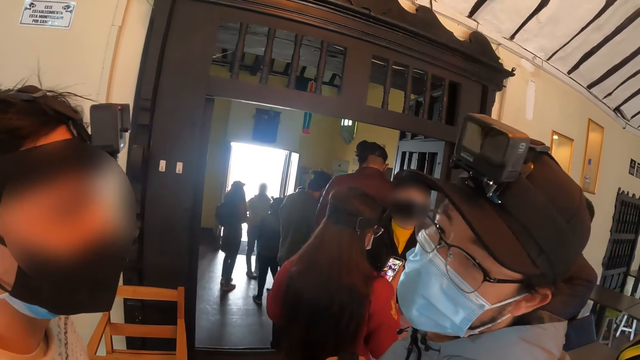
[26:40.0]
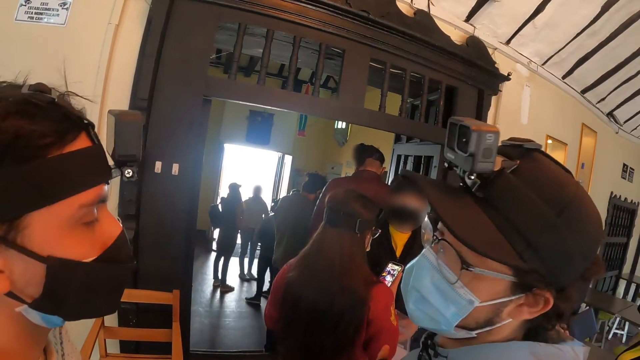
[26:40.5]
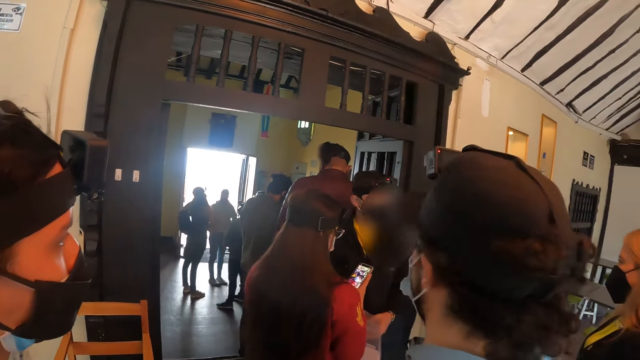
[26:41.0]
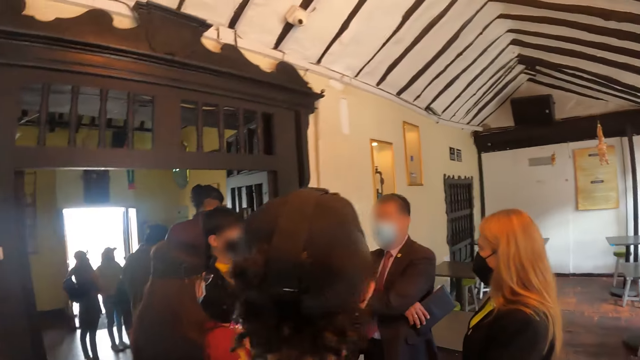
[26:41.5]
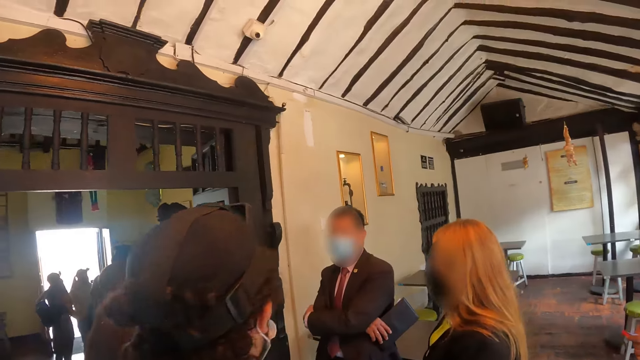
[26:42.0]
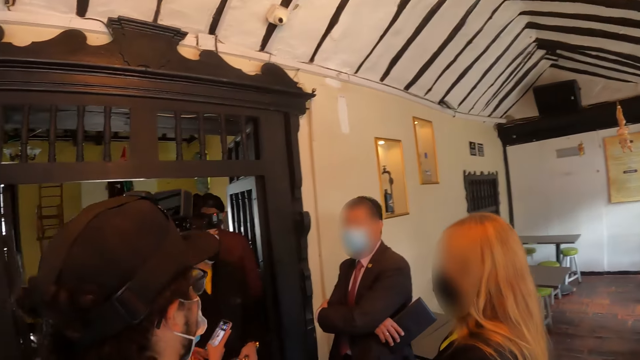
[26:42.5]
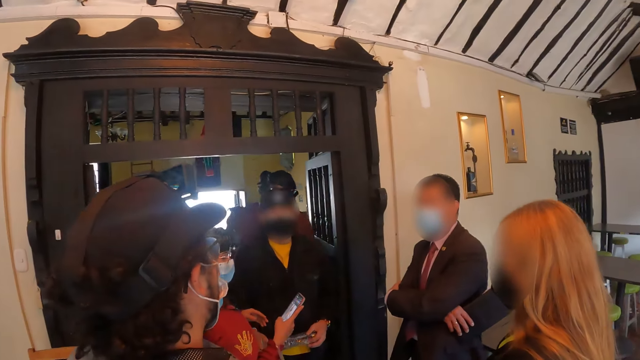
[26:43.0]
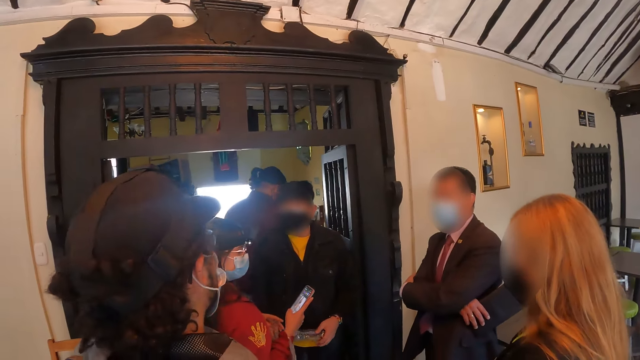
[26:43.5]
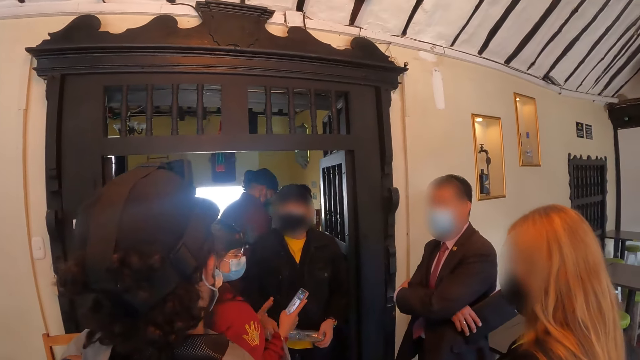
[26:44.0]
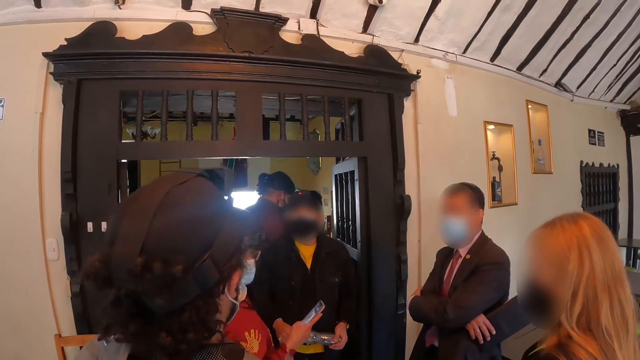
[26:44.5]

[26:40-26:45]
The camera wearer interacts with friends.

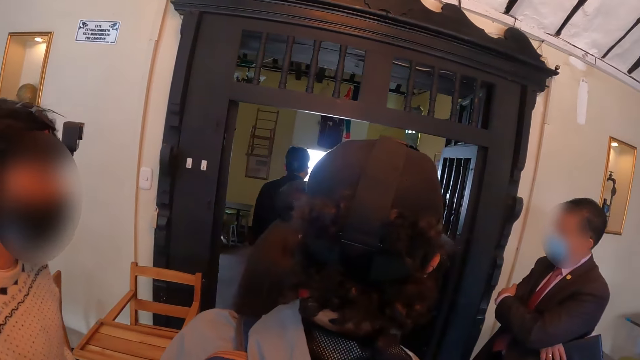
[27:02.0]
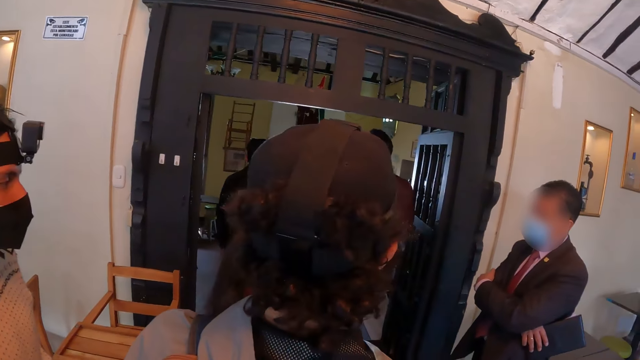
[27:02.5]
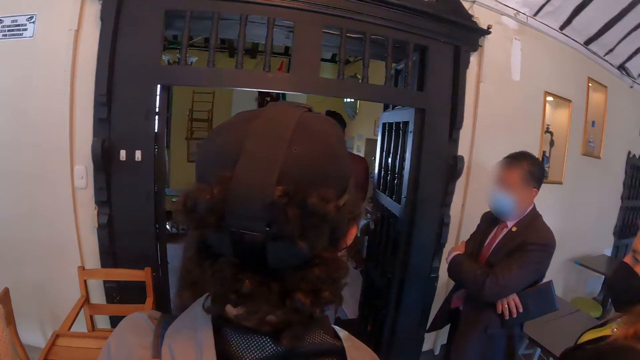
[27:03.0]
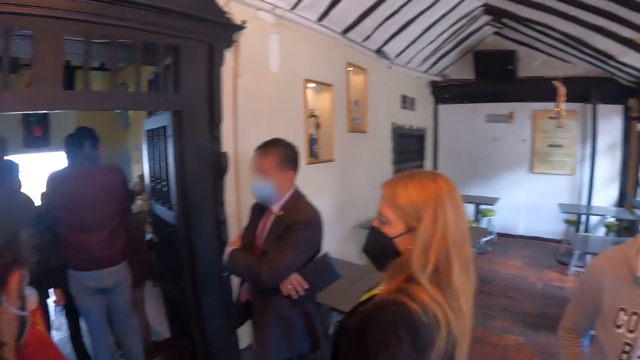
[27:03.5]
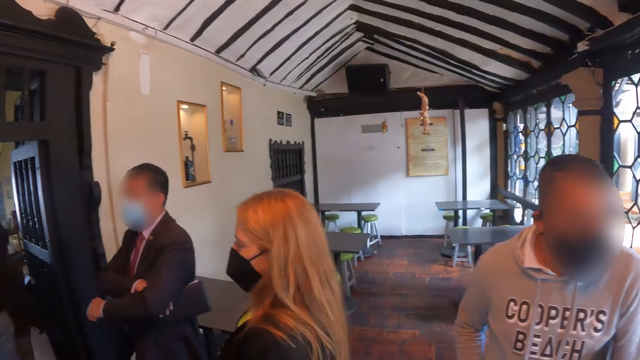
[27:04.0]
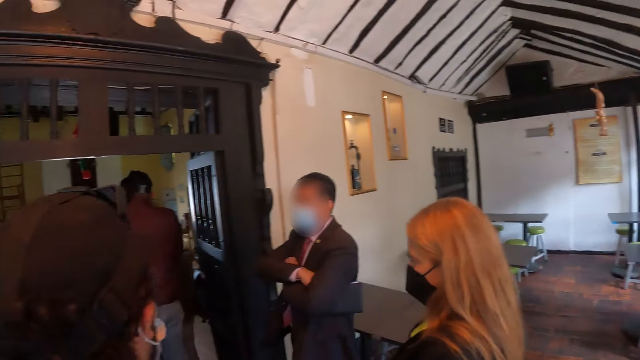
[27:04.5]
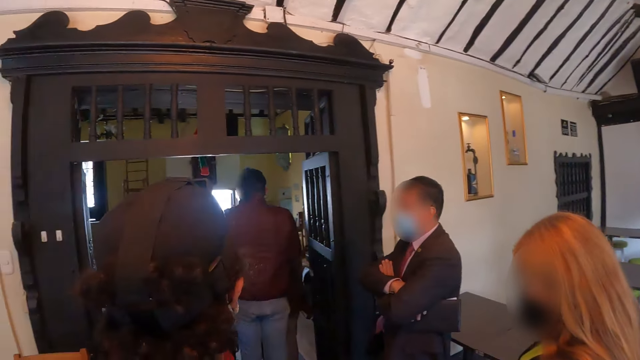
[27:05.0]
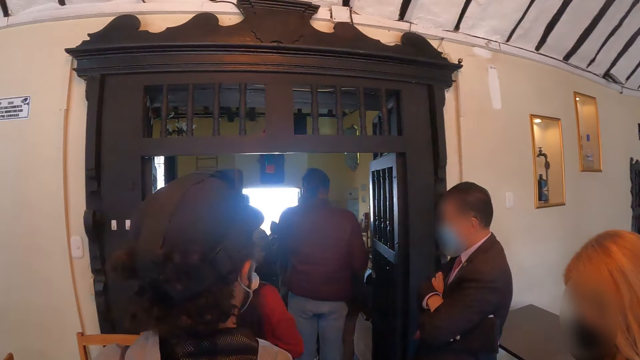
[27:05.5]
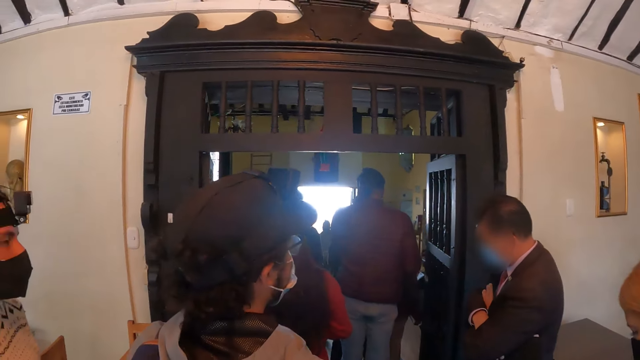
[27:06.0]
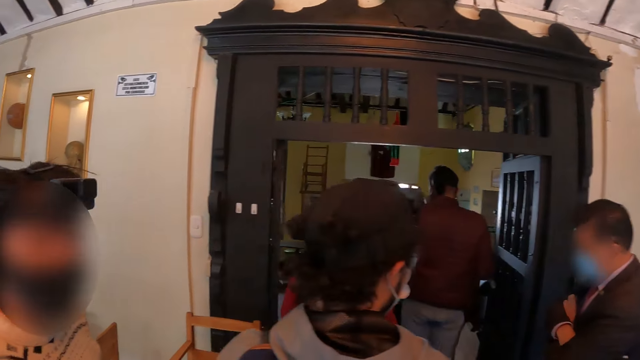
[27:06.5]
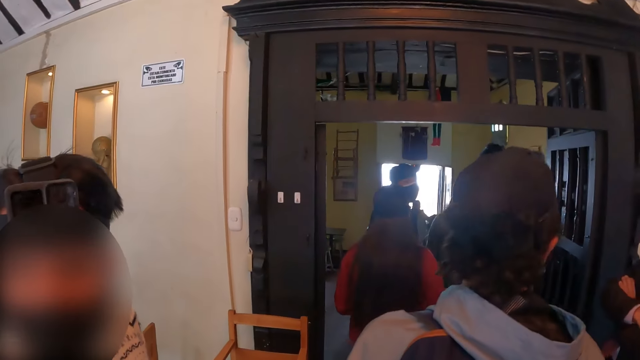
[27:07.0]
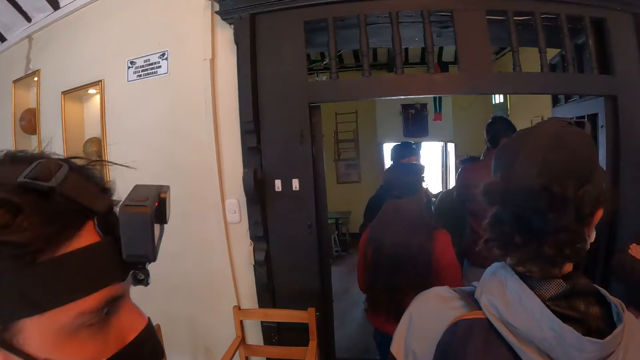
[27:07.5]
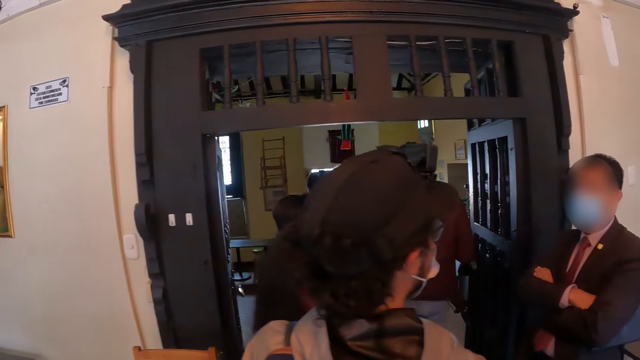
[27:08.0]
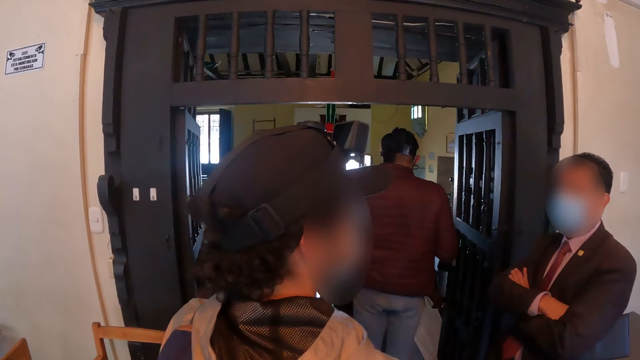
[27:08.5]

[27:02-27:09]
The camera wearer looks around.

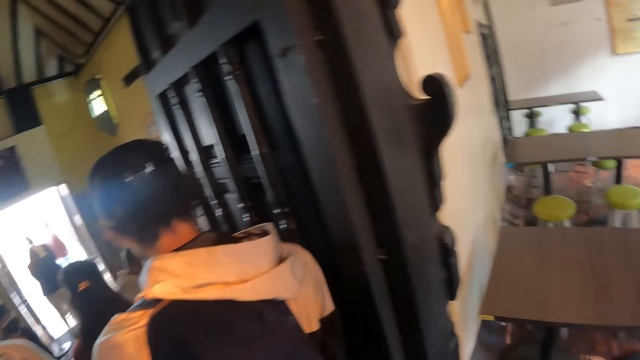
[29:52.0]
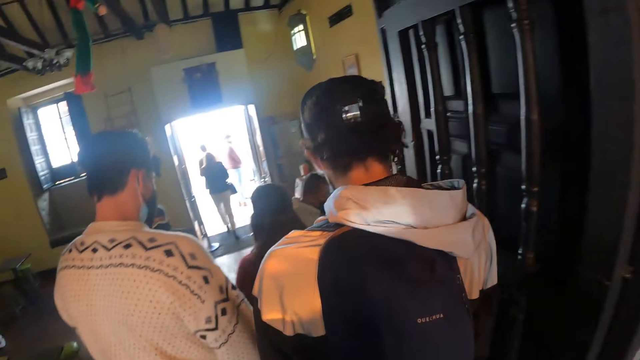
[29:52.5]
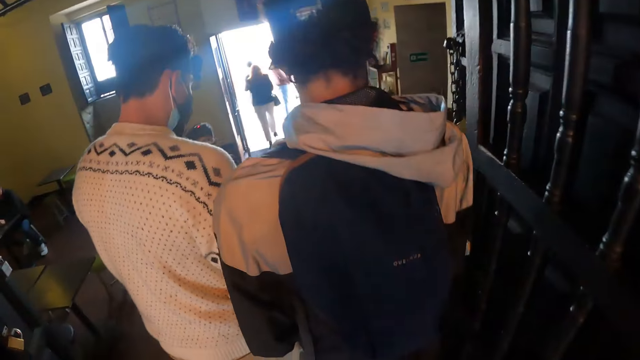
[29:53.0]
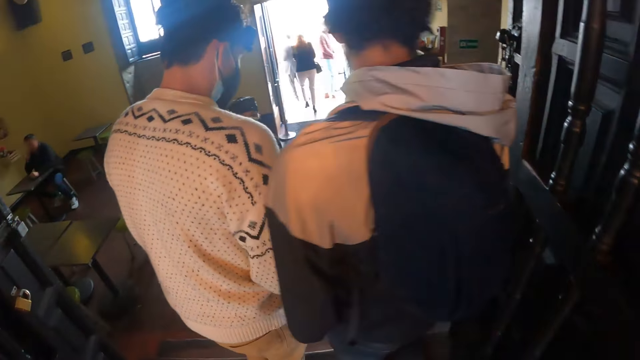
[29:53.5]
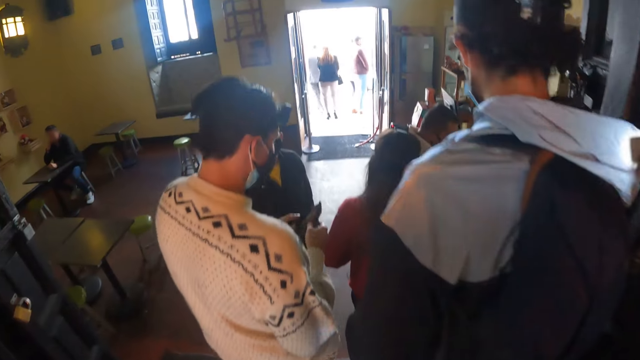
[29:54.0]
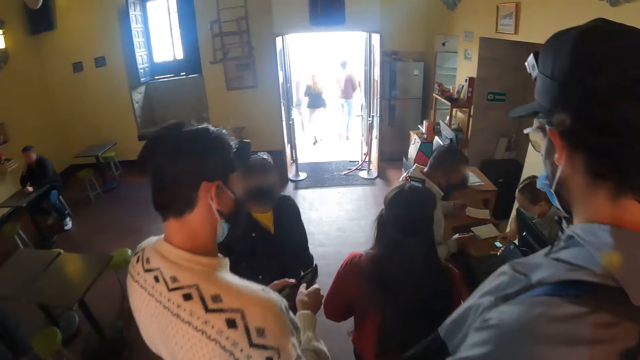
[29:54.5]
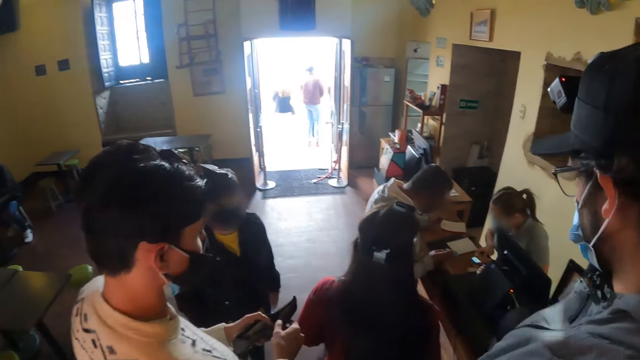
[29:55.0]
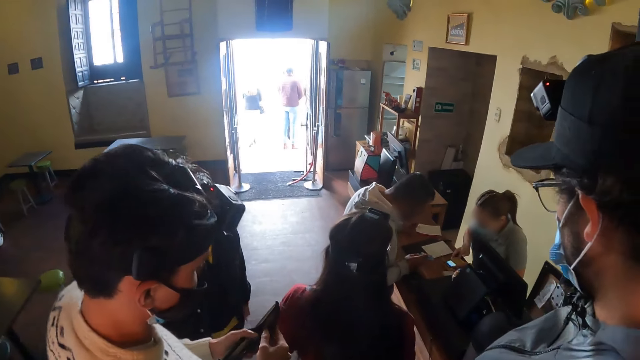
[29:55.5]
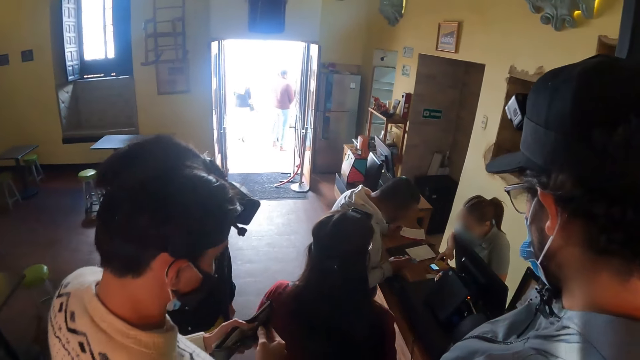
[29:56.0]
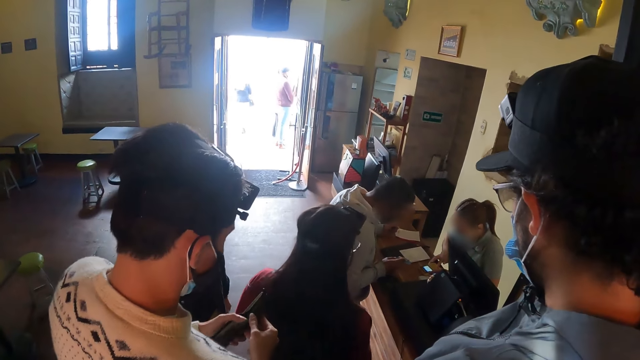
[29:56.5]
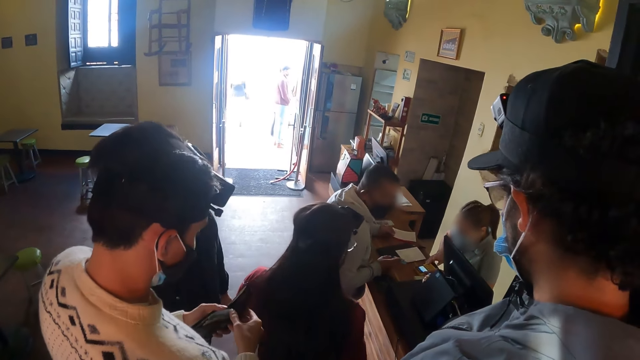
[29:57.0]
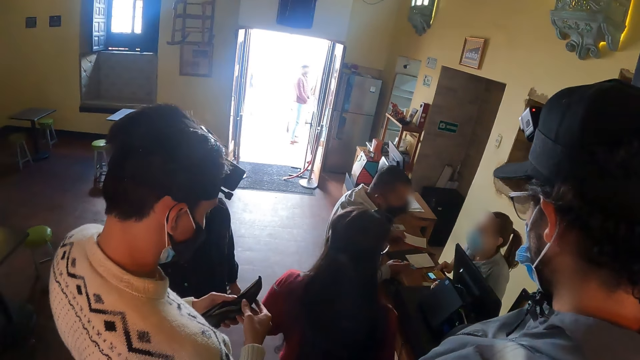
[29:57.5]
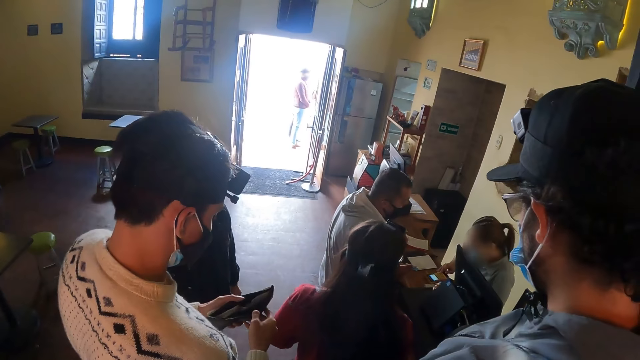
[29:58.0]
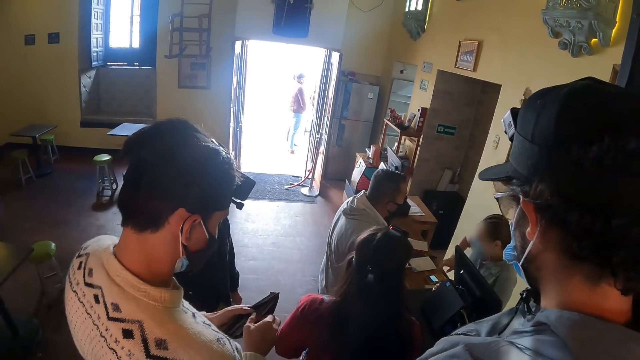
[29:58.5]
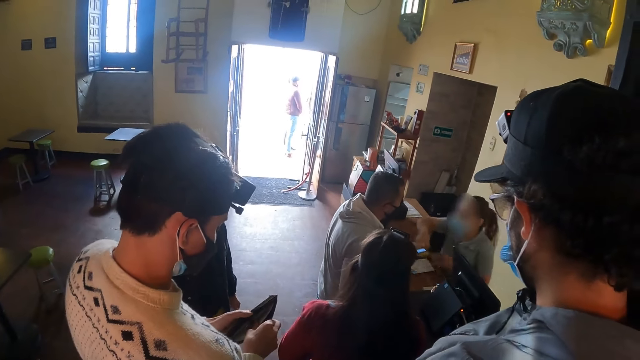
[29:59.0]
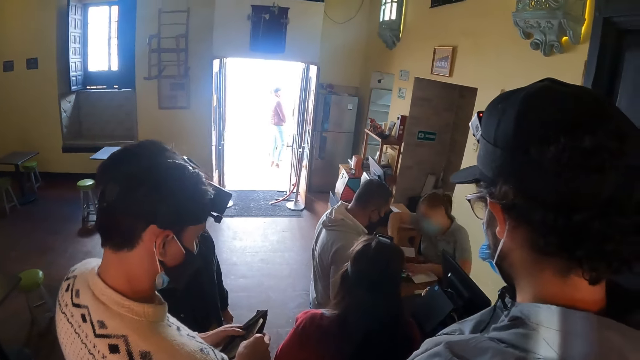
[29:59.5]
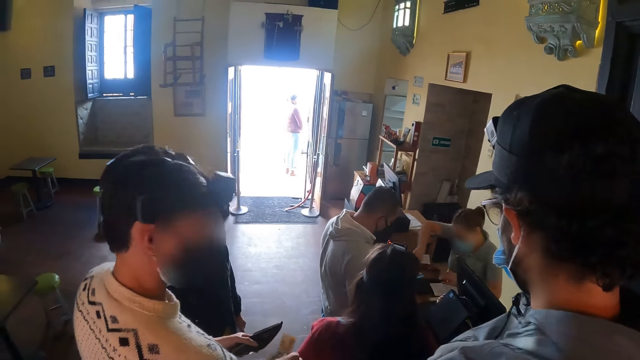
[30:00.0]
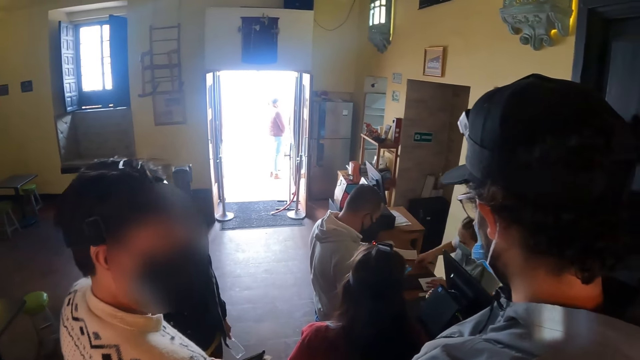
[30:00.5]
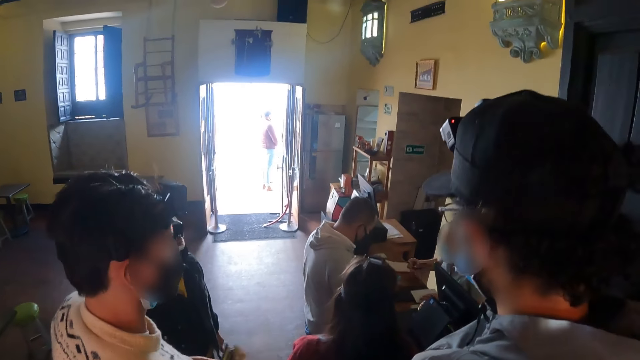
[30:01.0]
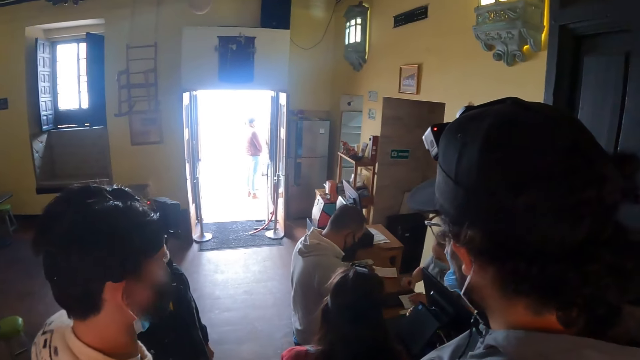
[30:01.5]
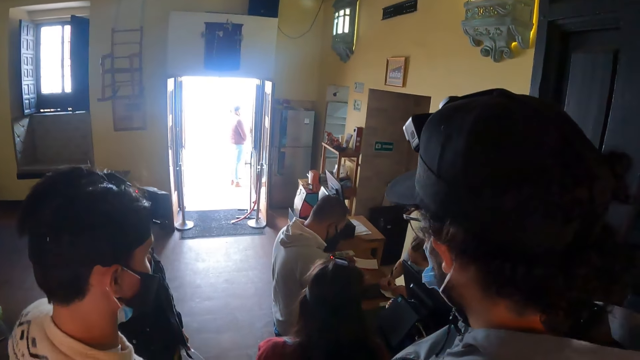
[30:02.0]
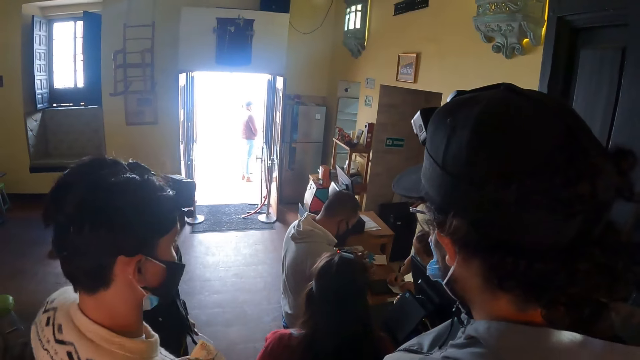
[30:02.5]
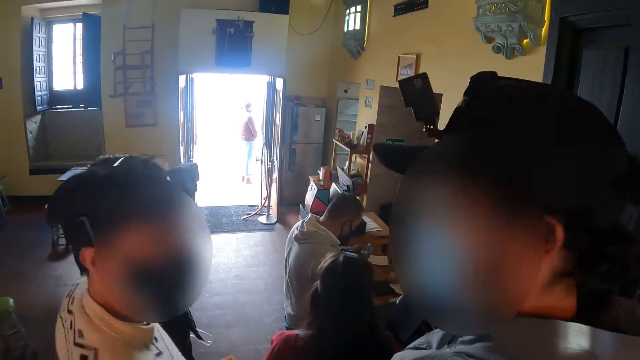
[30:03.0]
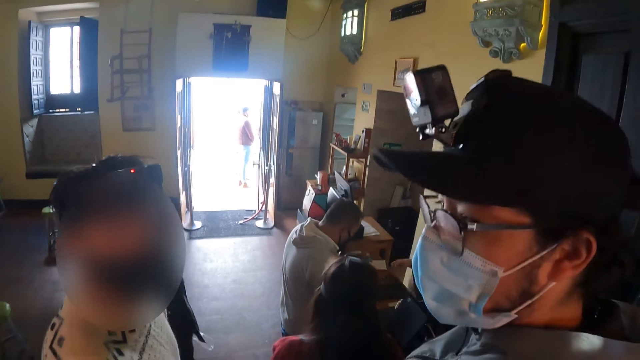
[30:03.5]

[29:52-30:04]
The camera wearer walks on the floor. They look around.
